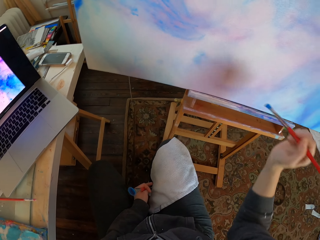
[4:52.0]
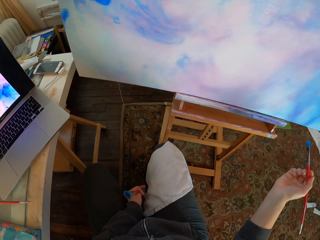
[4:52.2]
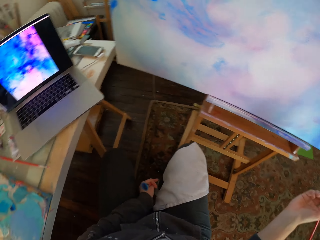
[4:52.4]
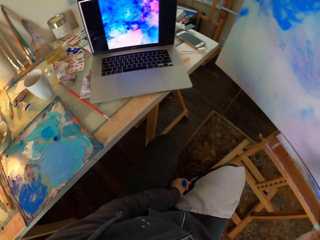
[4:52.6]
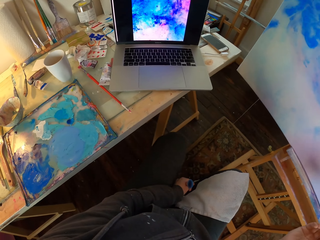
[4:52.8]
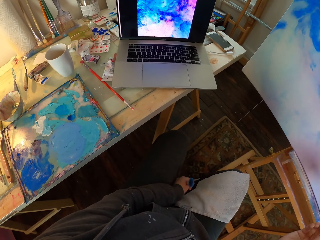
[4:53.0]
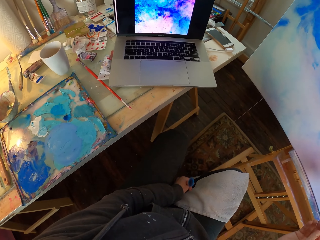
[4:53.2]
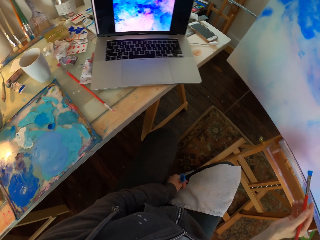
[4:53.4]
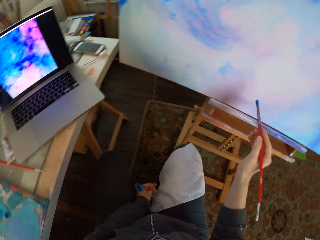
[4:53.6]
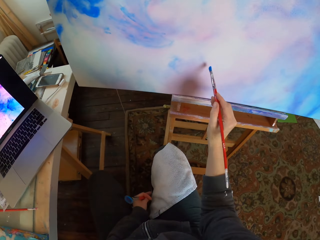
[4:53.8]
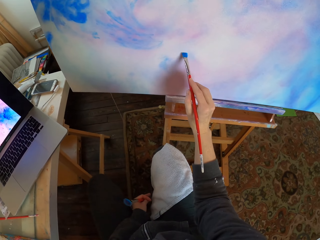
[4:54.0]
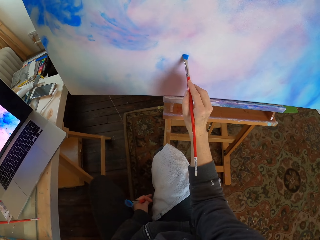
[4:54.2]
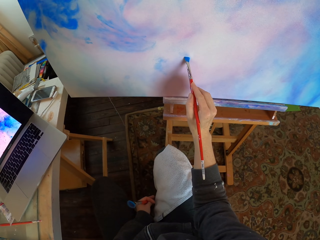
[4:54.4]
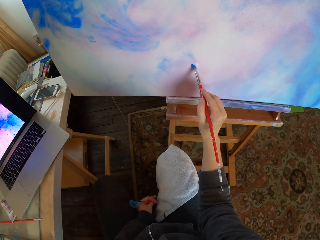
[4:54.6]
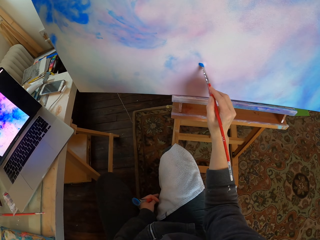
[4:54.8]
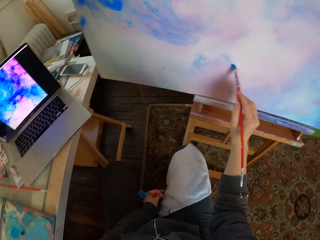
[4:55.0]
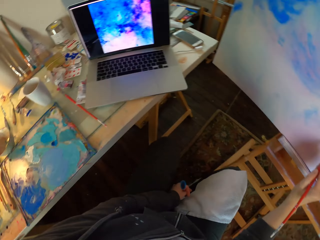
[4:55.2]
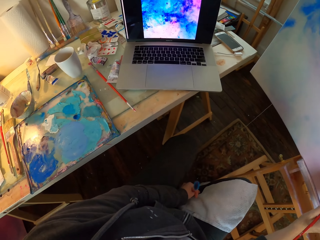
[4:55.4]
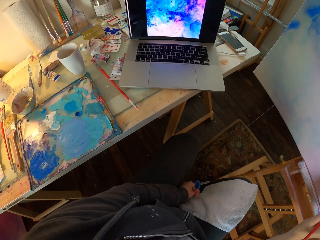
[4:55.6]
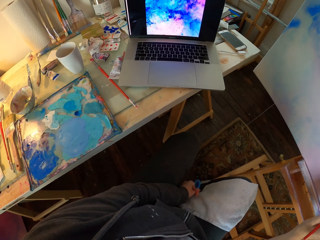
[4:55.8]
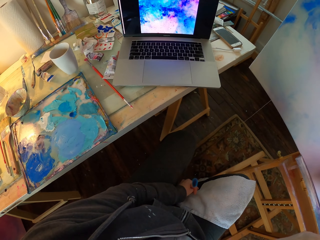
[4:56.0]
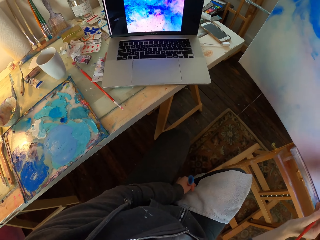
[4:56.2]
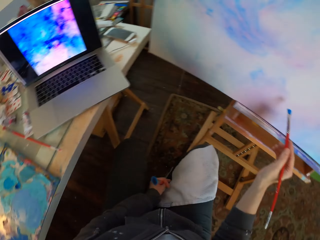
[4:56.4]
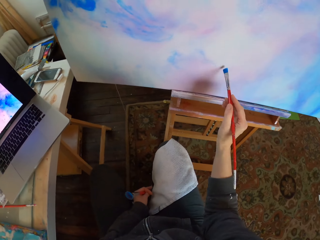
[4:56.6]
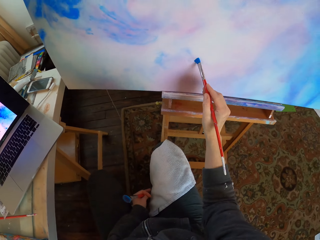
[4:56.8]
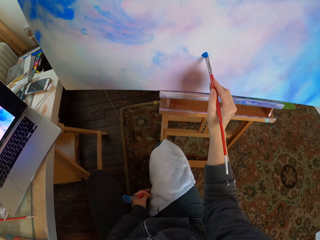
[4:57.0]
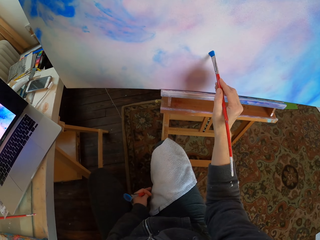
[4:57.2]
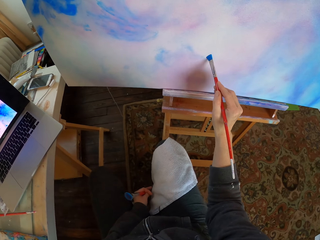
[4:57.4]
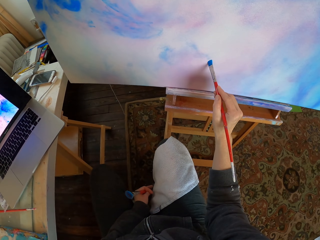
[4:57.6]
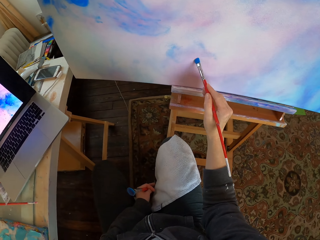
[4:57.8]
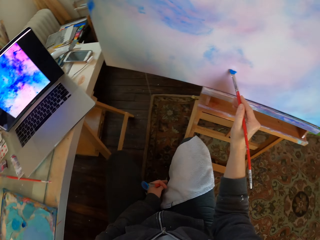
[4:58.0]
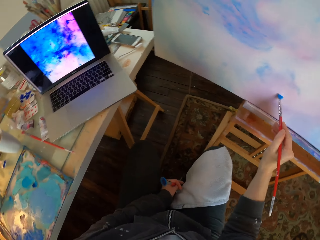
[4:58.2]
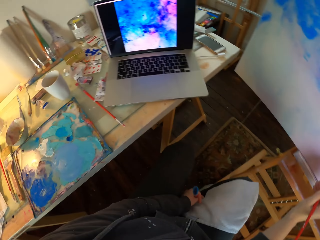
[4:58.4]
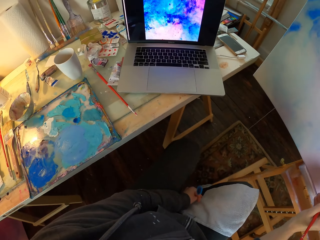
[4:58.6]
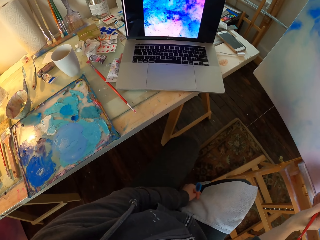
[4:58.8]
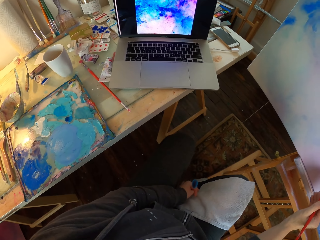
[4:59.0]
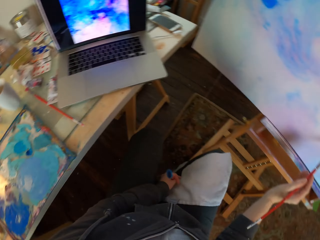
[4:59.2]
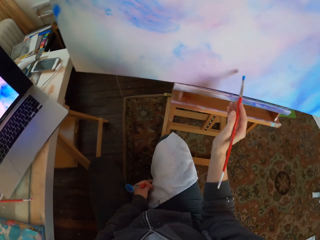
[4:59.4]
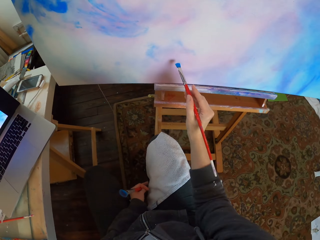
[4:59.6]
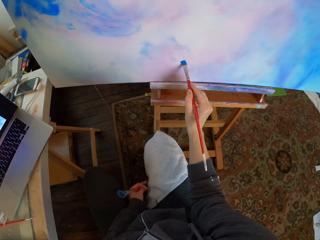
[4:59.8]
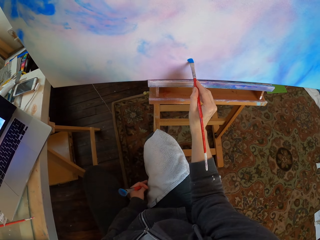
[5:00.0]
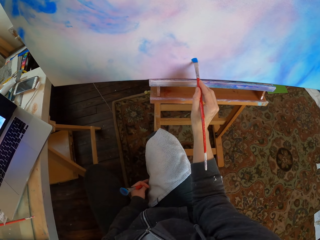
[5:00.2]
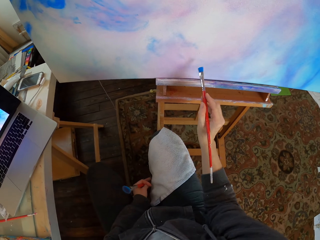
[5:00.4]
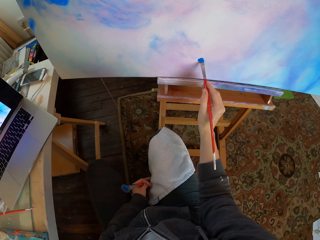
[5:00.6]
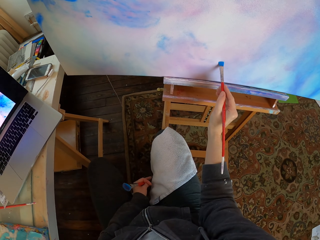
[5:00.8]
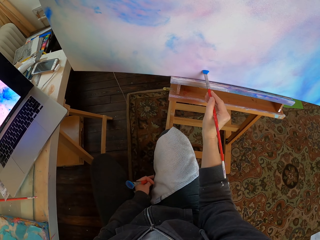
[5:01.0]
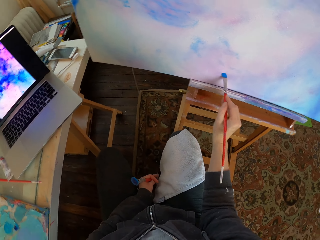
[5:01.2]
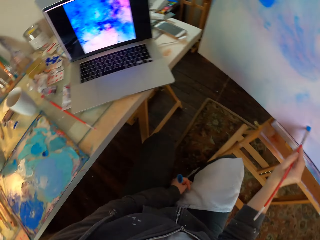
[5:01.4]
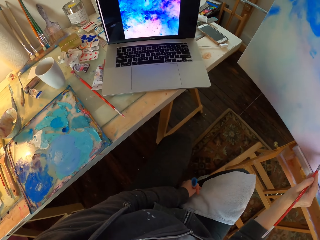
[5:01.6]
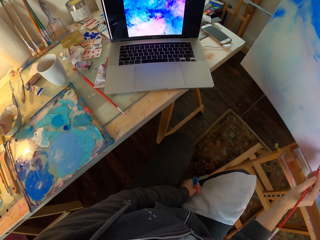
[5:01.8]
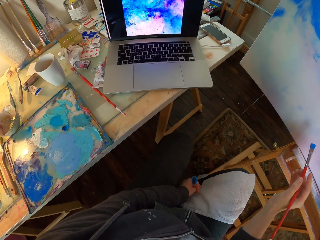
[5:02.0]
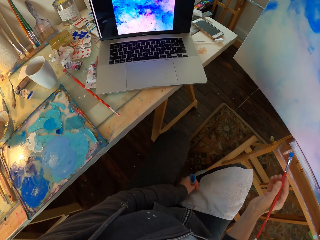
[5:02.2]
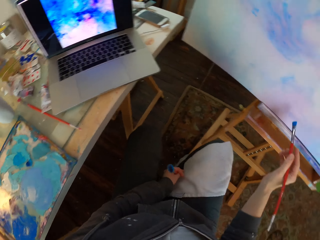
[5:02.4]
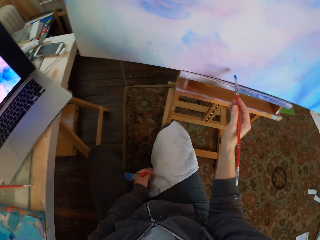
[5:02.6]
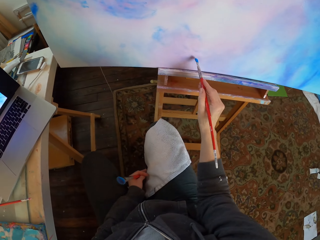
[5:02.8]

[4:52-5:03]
The camera wearer looks at the painting. They paint with a filbert brush.

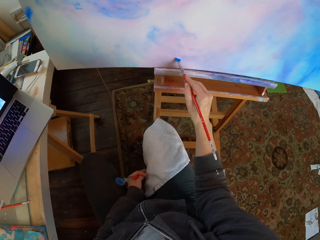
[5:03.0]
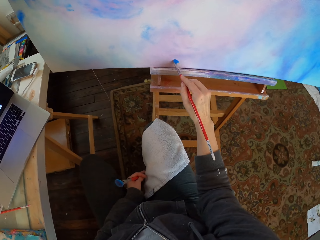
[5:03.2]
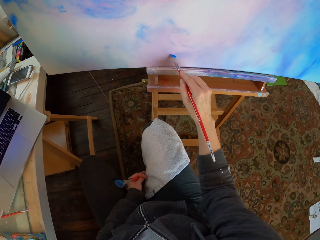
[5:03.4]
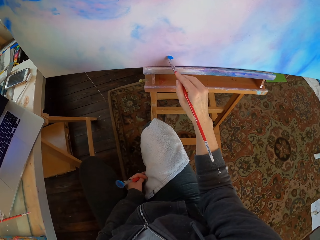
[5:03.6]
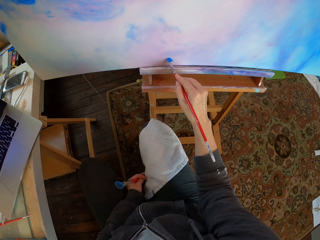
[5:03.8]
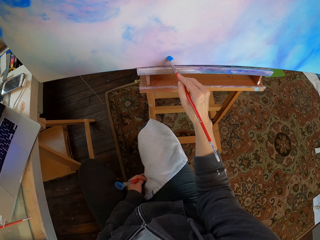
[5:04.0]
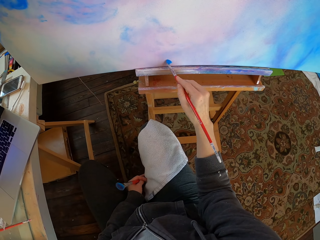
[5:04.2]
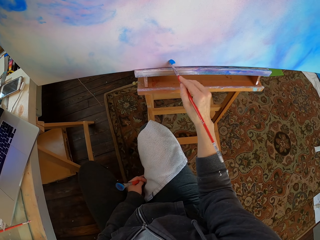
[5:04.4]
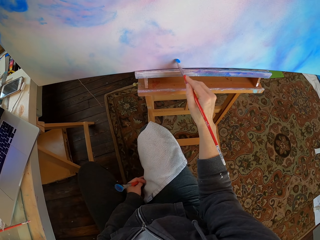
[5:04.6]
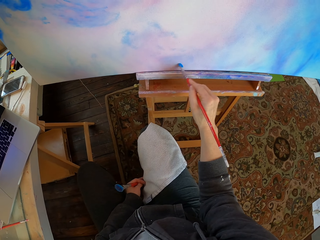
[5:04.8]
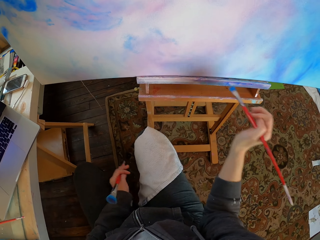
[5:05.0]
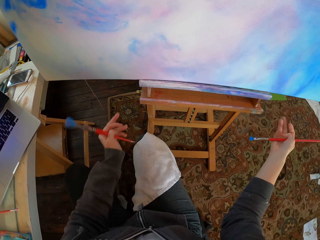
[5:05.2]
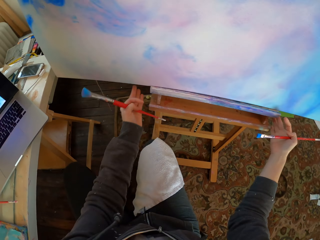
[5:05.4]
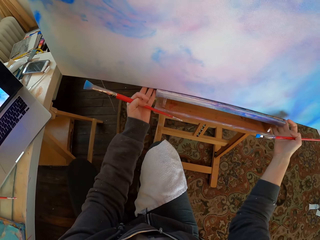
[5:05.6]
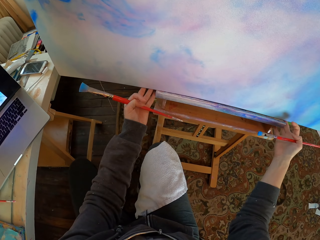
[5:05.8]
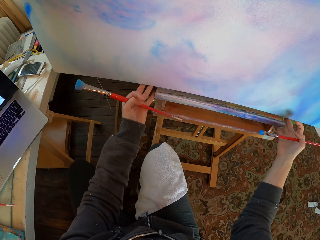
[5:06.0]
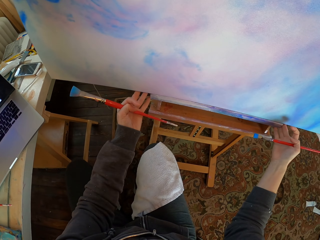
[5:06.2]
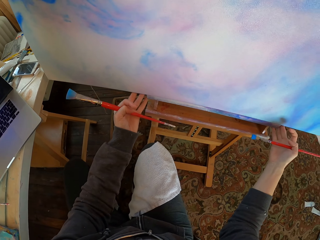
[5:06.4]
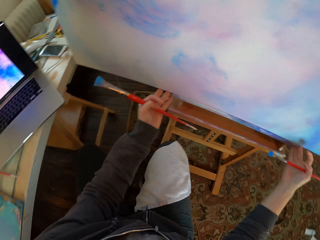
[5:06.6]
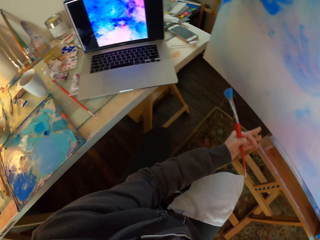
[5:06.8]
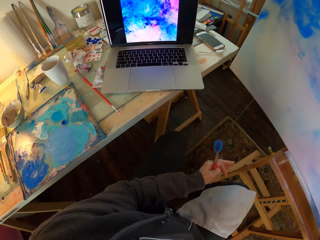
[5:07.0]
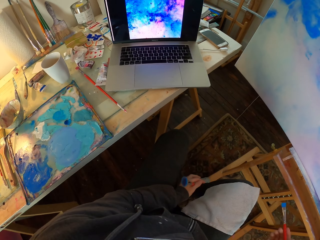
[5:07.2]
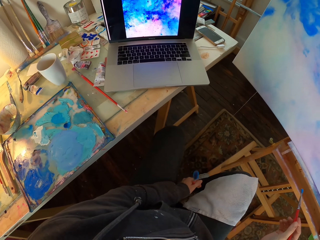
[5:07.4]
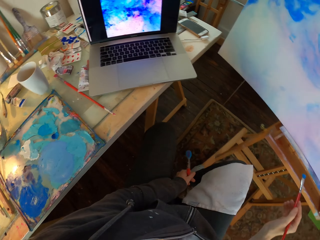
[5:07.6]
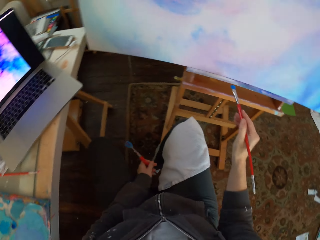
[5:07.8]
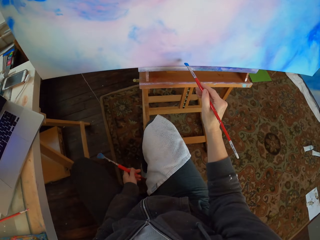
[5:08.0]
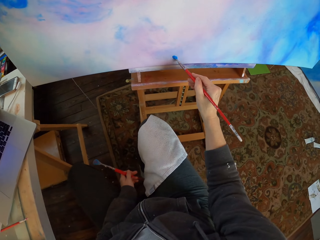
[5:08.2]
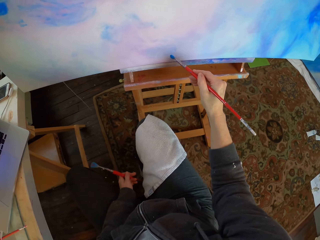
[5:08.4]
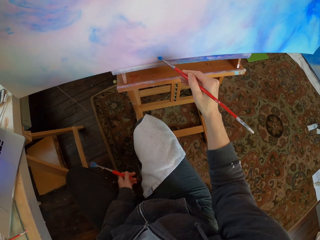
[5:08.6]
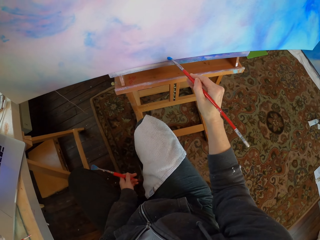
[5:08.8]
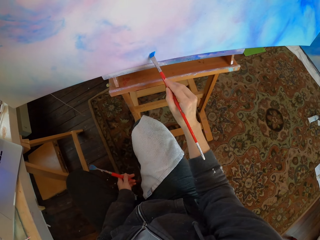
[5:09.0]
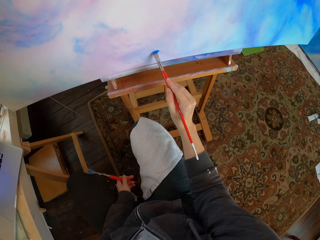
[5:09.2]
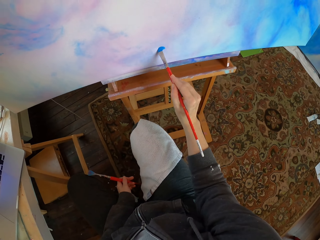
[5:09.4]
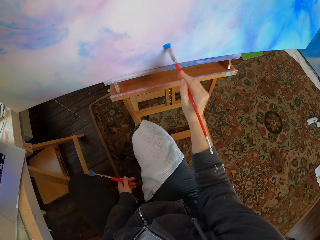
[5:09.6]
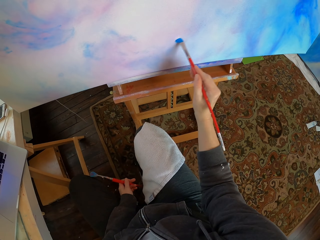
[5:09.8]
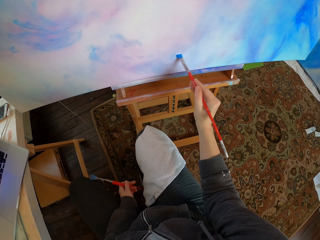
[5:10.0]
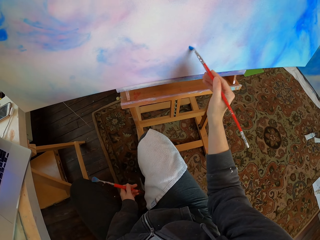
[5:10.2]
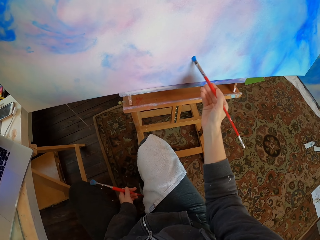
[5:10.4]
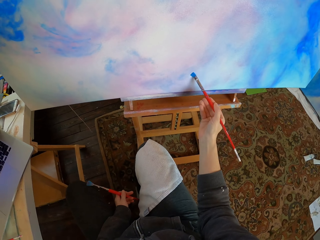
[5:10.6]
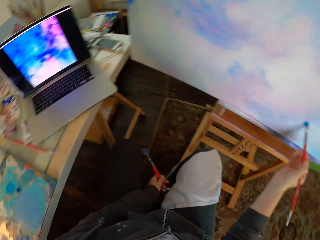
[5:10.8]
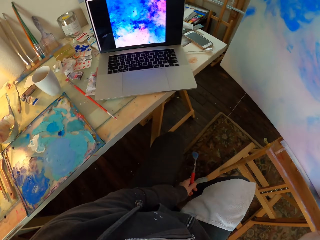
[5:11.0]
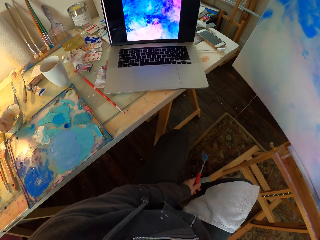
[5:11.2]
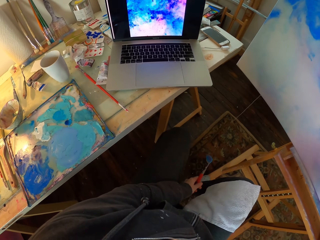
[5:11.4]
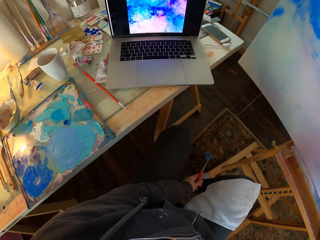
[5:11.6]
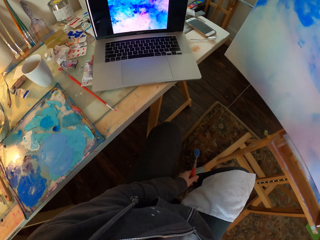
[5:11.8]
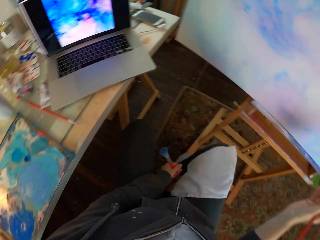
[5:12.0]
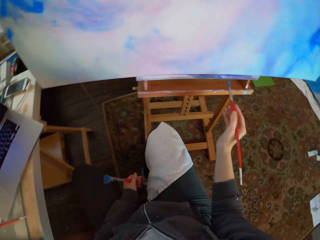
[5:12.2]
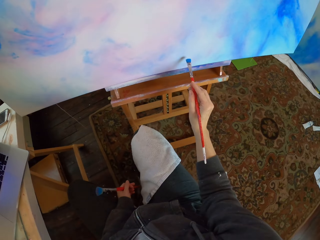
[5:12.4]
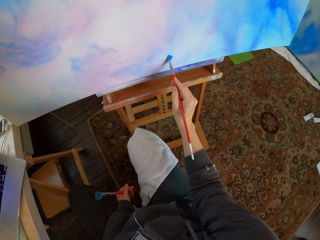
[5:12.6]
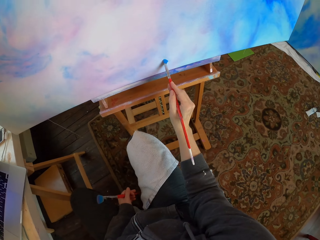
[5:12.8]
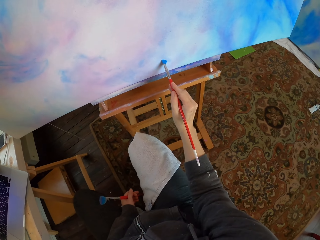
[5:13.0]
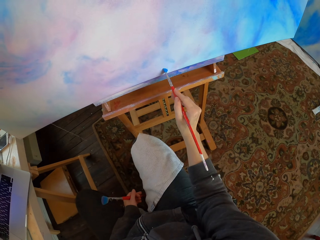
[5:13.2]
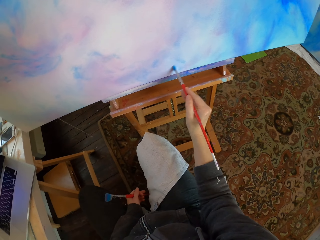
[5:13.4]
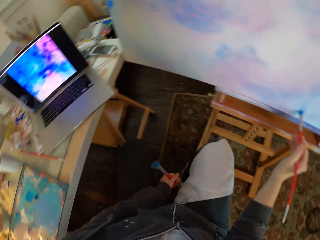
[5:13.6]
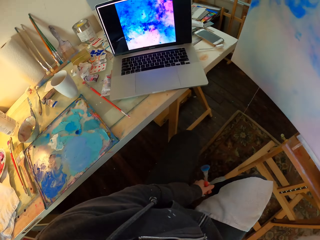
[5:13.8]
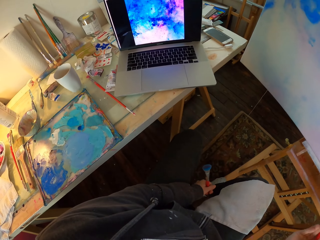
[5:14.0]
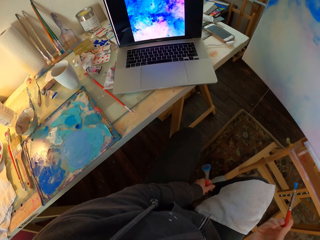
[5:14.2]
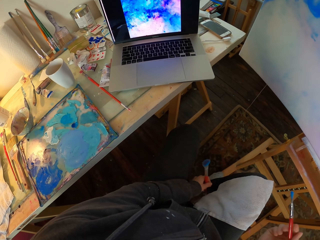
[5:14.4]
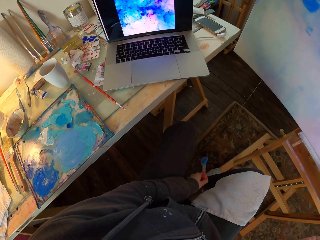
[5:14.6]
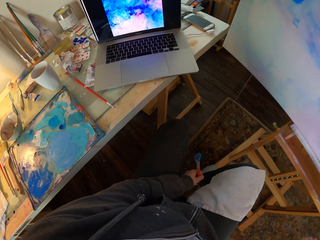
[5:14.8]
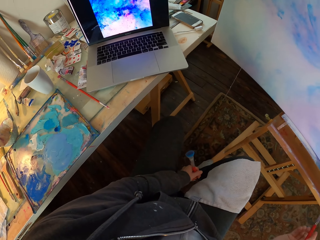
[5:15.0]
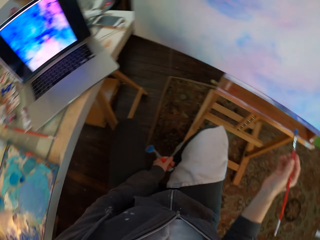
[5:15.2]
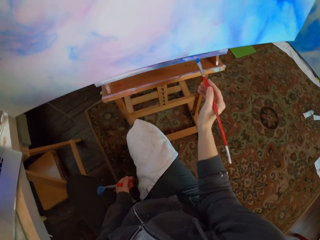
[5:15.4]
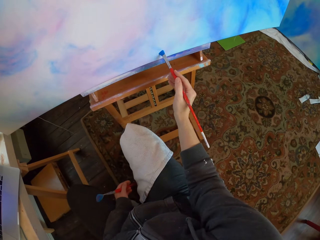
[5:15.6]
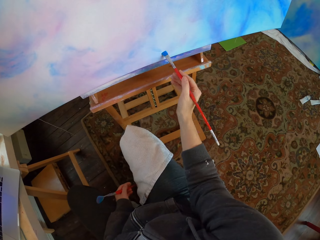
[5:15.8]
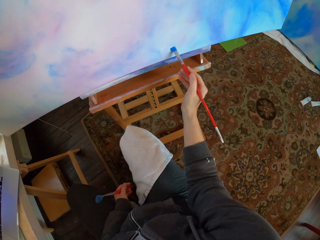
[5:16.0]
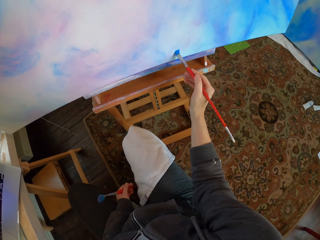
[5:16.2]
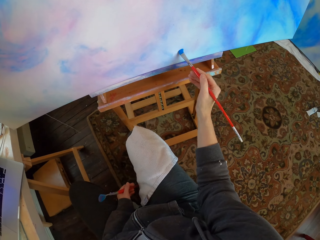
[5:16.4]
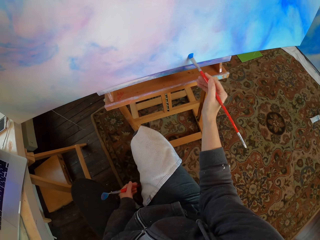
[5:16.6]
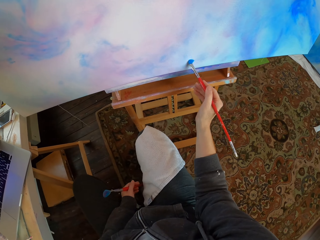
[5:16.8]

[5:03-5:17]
The camera wearer fixes the paint board. They paint with a filbert brush.
